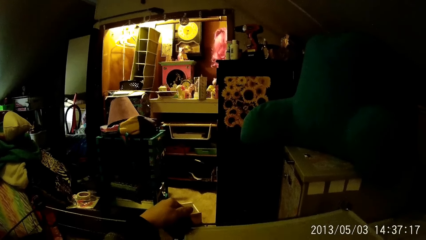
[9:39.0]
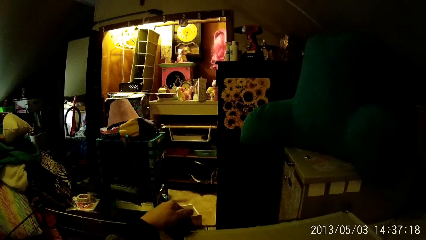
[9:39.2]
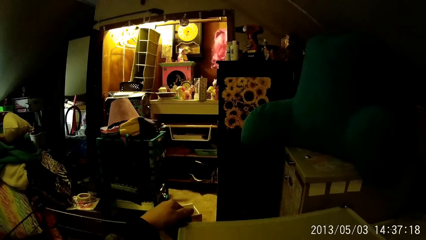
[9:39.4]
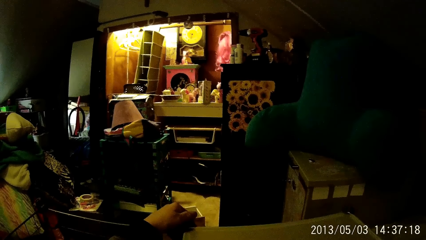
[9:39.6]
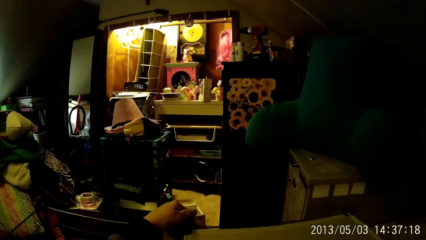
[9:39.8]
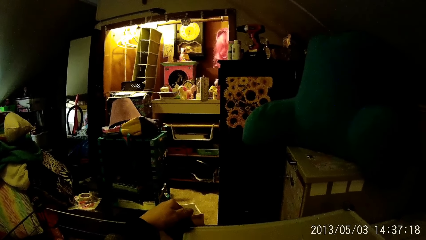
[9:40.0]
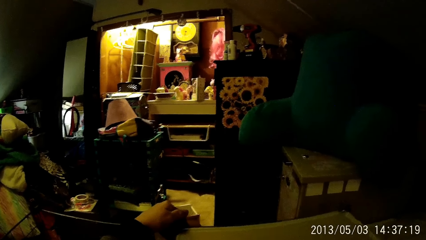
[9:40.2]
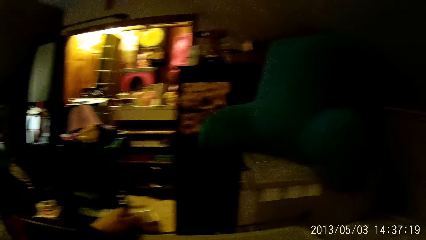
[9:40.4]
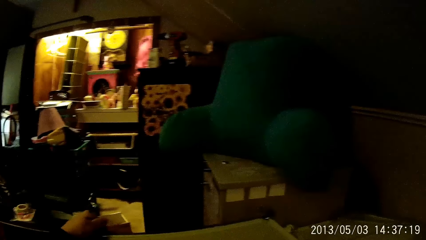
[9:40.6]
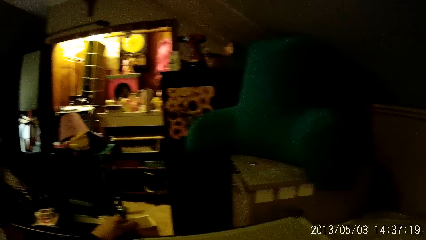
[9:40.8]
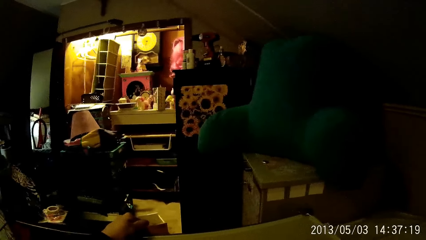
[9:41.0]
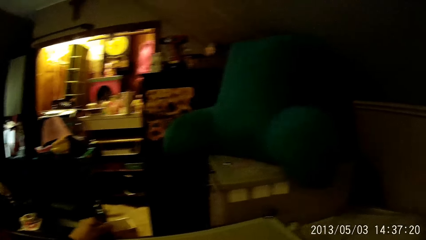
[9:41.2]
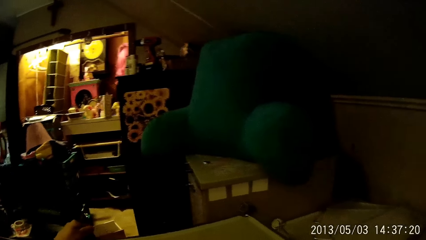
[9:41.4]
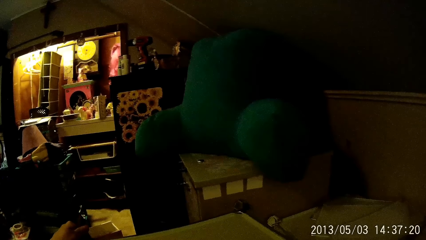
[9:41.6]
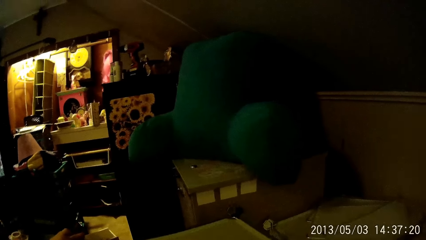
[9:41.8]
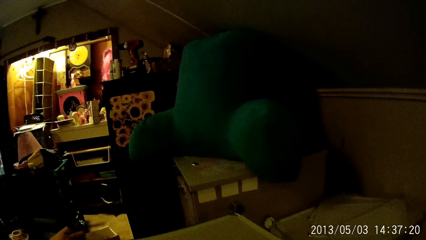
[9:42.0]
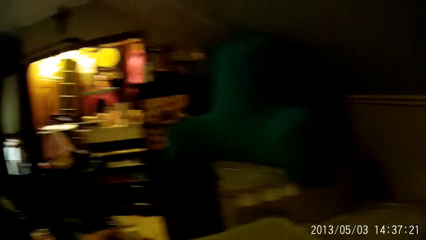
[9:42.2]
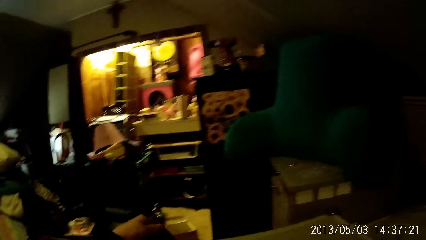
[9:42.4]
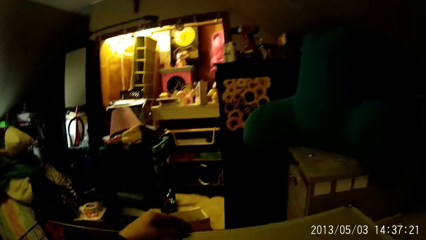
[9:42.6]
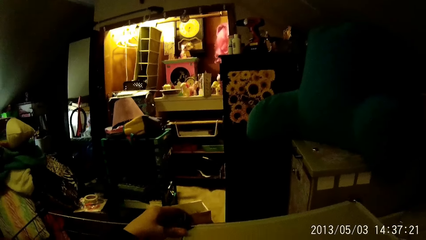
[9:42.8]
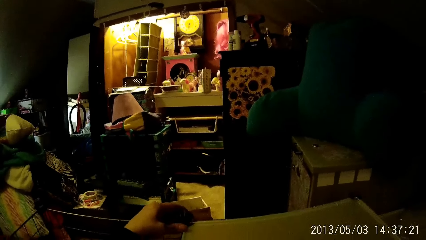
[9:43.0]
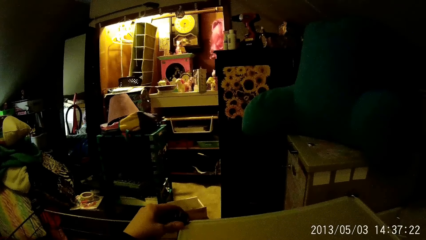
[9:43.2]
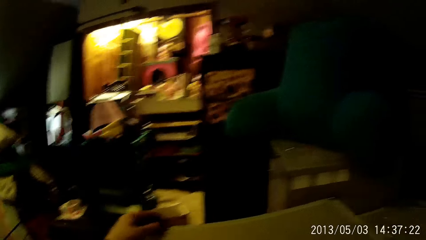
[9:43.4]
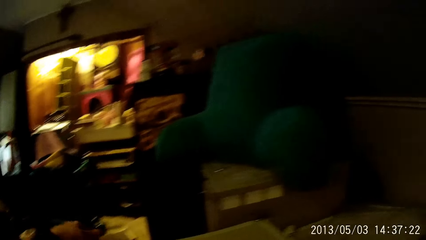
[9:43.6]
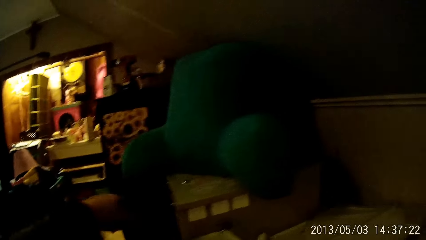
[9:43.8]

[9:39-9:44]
The camera wearer clips the rack and the panel together with both hands.

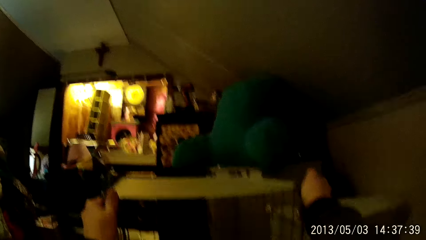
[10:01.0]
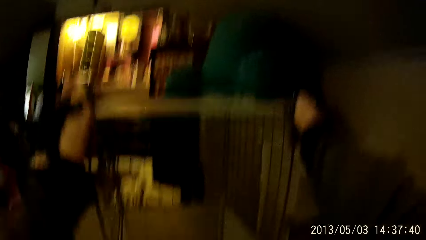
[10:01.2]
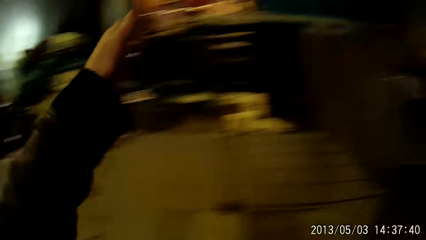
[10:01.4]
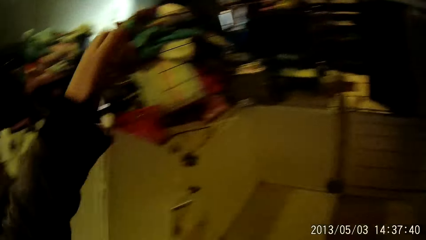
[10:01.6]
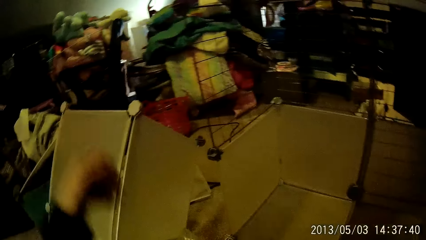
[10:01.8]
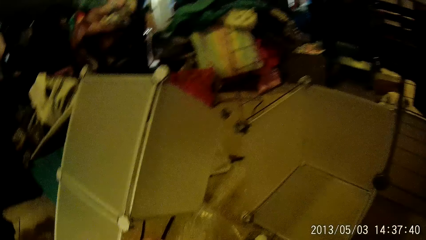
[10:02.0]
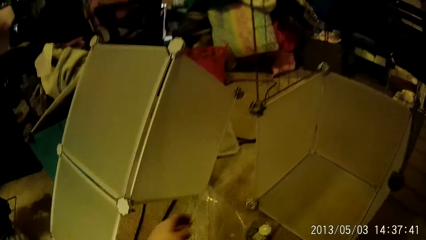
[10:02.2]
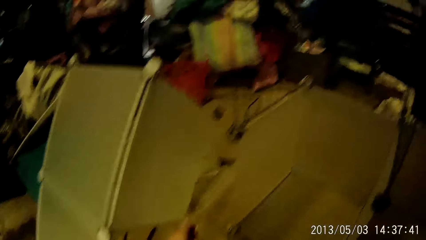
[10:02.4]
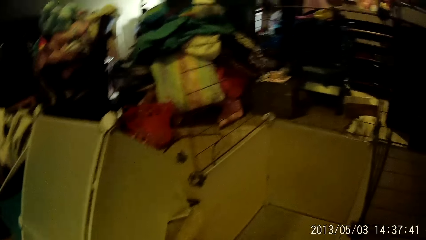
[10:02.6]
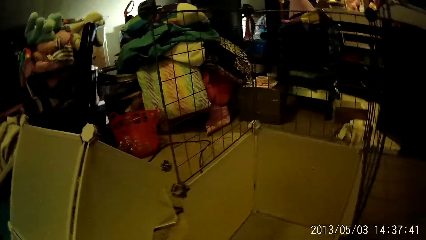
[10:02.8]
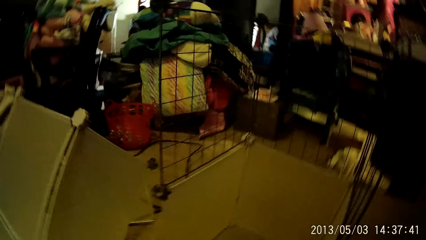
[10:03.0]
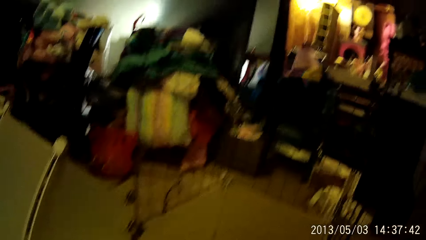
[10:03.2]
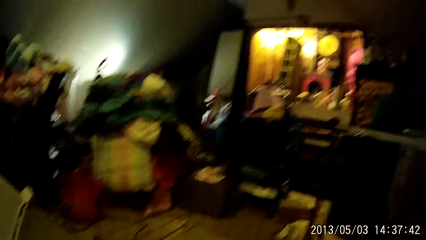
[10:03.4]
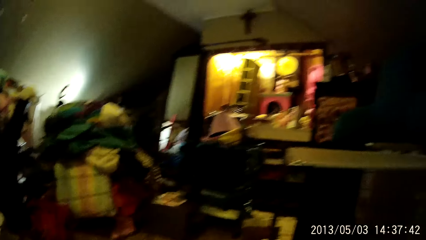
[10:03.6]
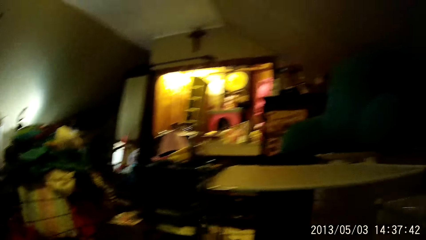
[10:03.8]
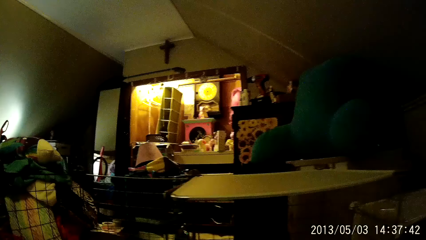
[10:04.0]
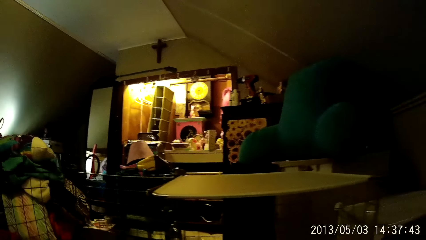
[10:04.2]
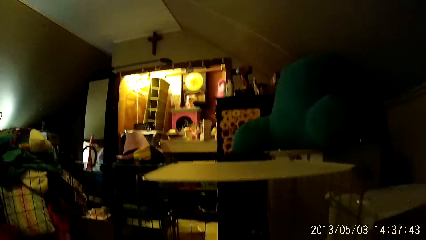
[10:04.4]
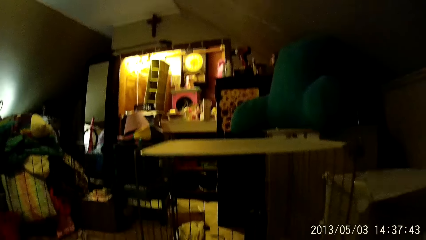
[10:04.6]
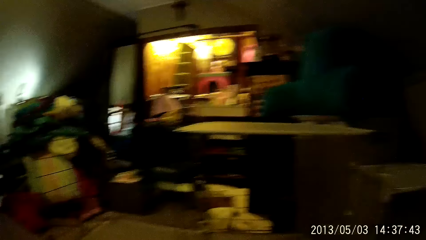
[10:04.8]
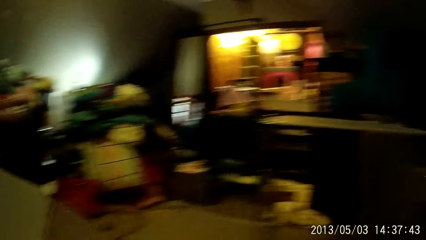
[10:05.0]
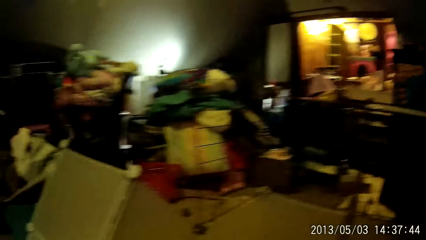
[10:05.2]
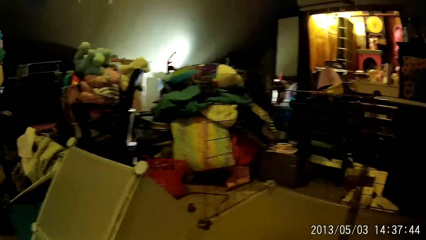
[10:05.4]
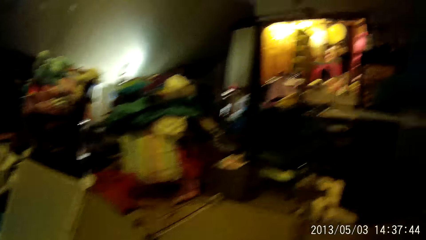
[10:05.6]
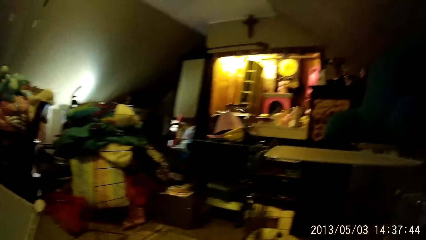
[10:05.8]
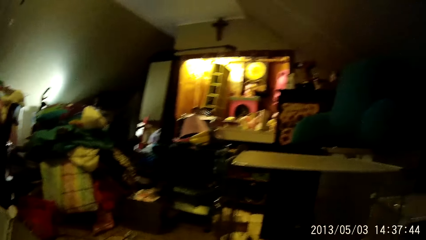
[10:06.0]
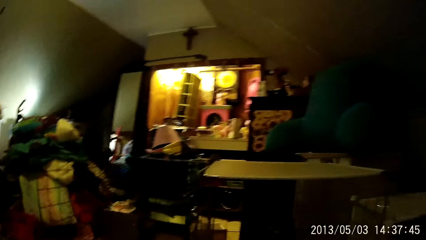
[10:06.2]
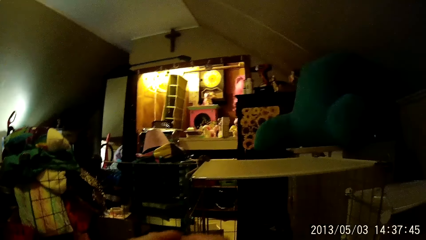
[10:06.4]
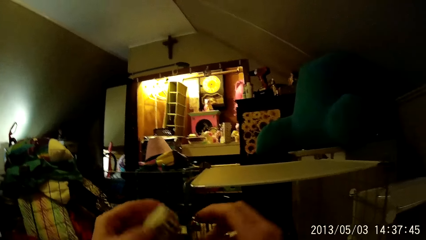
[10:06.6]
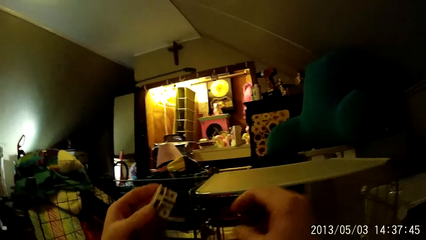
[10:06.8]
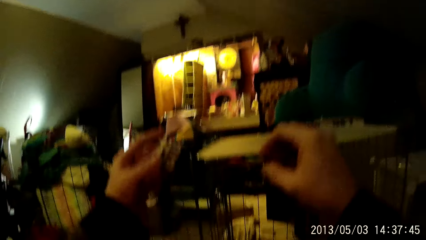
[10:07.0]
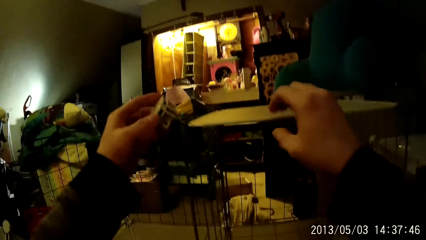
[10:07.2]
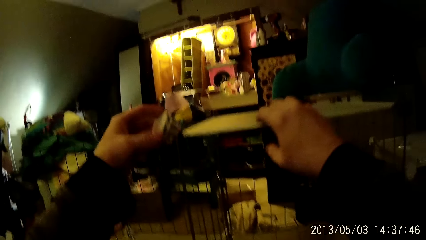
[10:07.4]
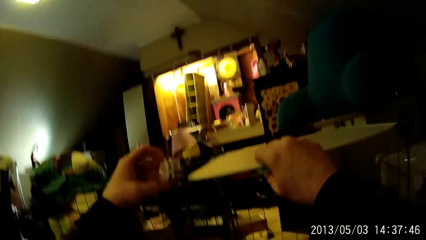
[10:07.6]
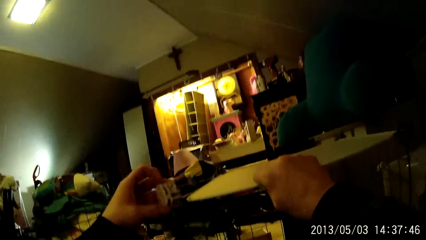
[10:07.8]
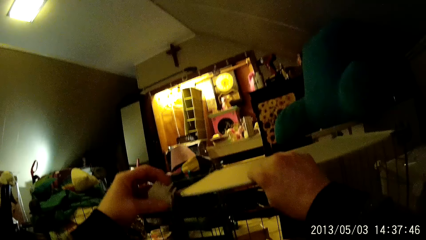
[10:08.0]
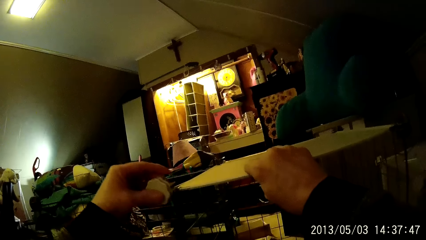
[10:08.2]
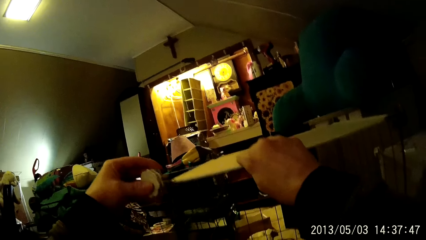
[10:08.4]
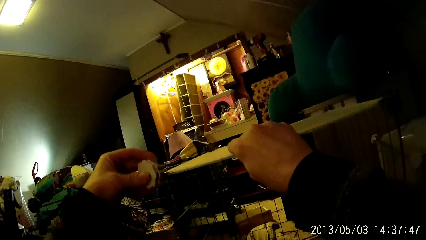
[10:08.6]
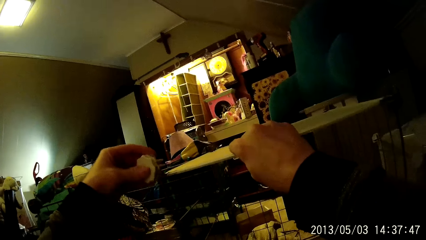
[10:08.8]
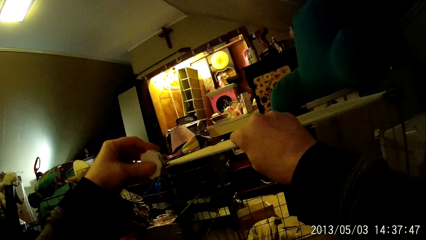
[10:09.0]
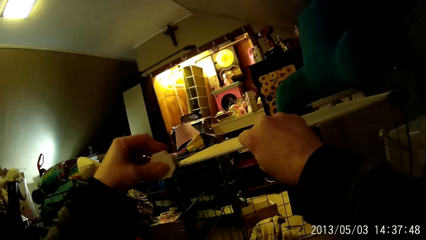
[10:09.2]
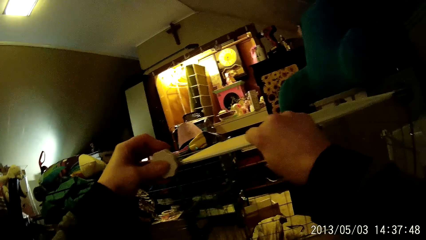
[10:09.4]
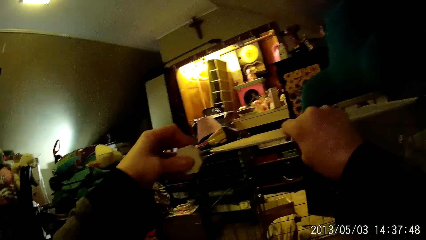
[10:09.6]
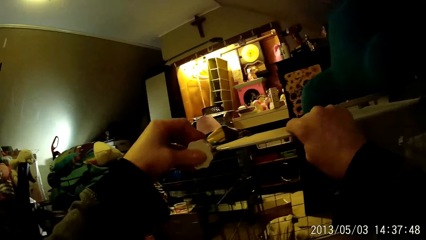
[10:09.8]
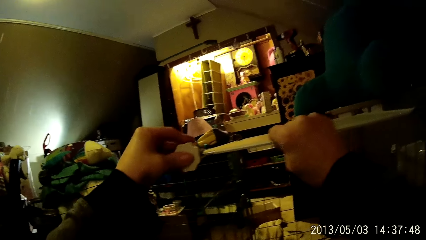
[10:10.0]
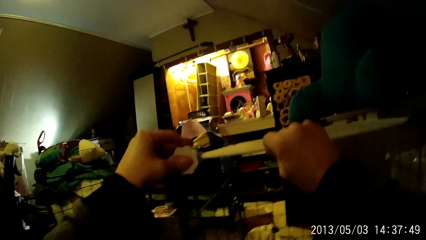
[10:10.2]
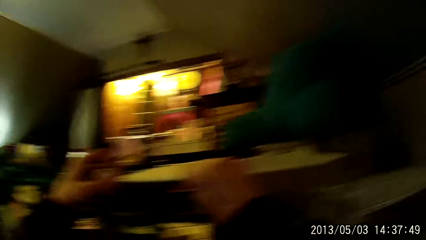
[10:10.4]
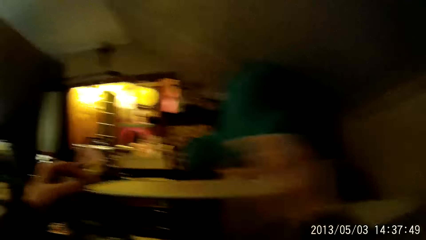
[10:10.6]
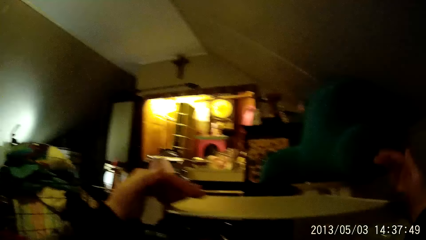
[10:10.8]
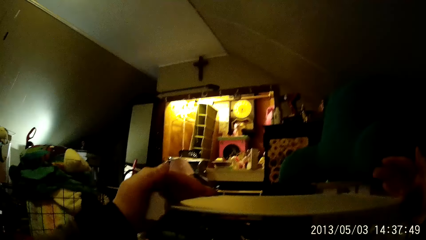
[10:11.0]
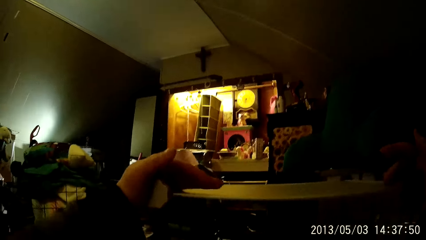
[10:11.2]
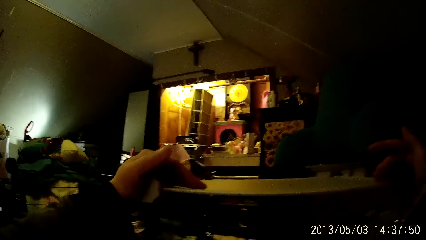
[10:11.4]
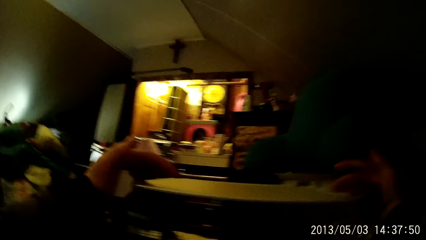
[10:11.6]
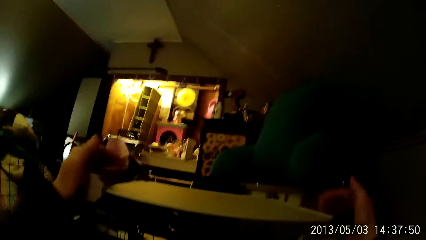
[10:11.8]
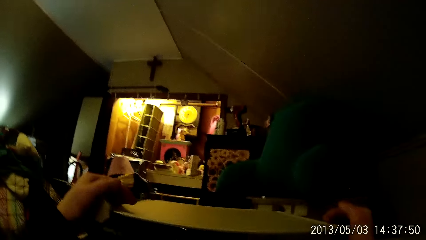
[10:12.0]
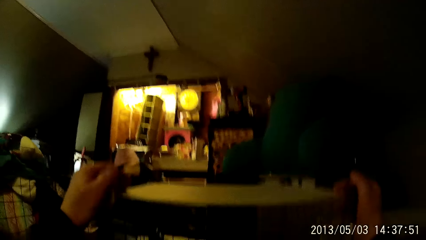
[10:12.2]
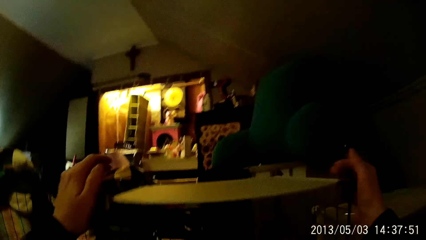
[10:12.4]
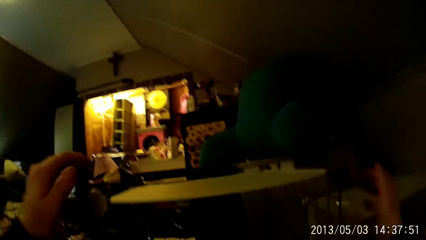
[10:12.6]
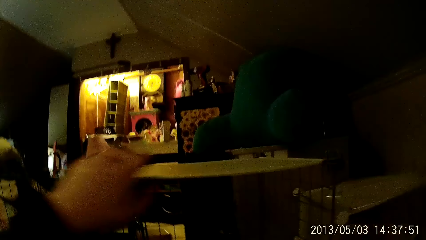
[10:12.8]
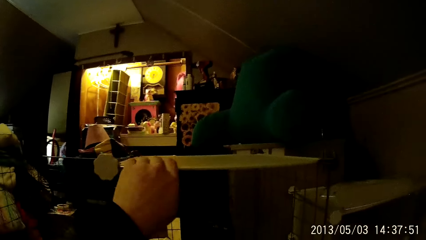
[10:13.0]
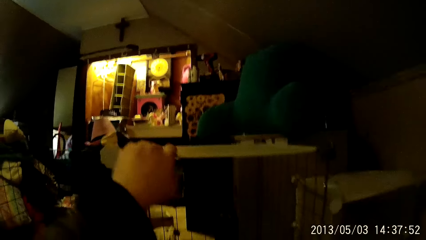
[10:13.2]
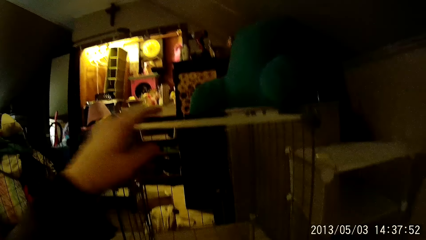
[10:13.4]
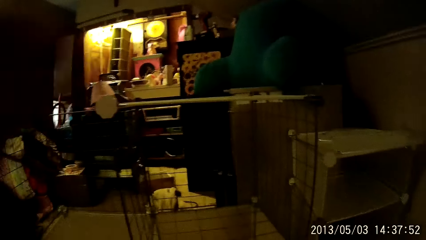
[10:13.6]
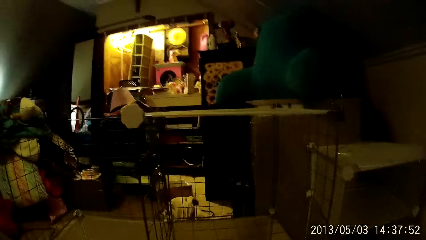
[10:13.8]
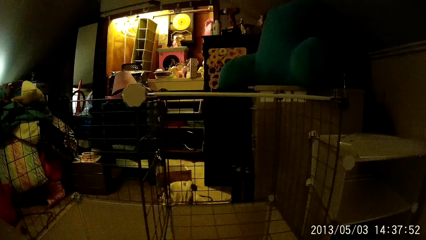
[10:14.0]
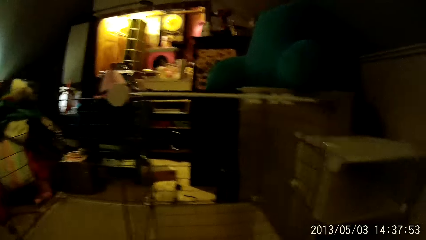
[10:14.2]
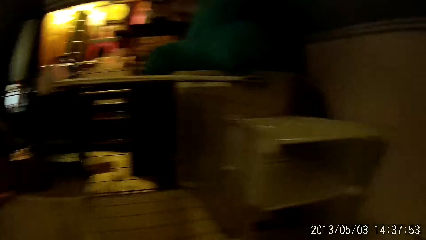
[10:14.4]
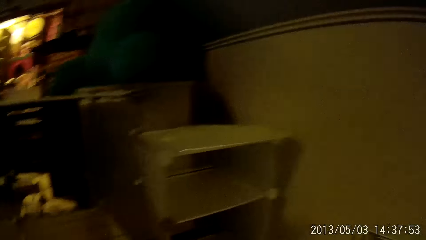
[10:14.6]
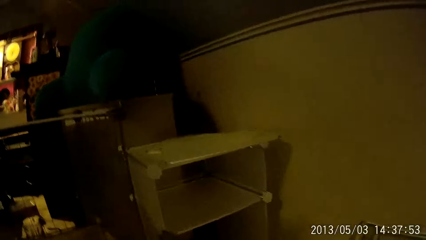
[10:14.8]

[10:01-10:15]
The camera wearer walks in the room. They pick up a board and fix the board.
